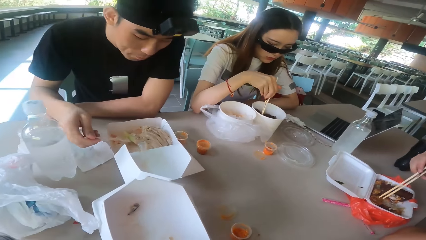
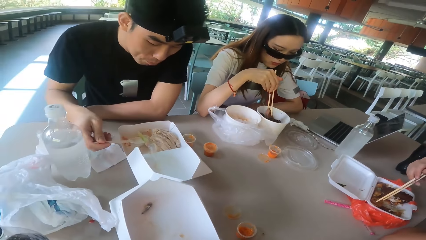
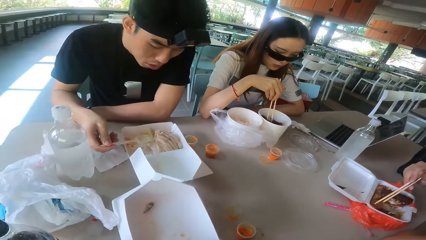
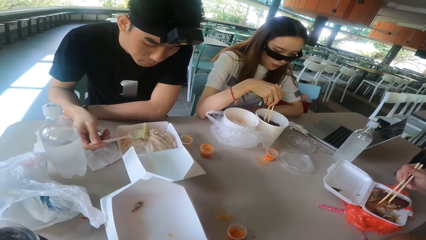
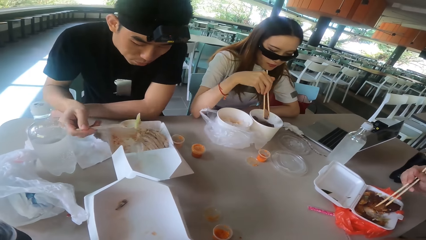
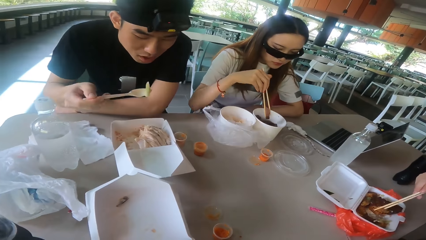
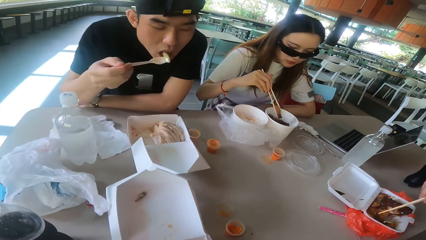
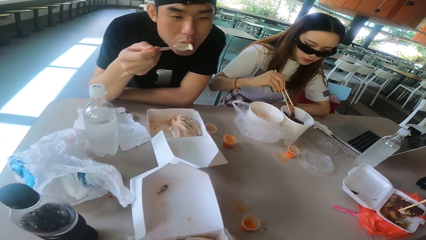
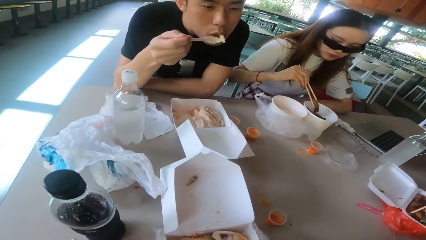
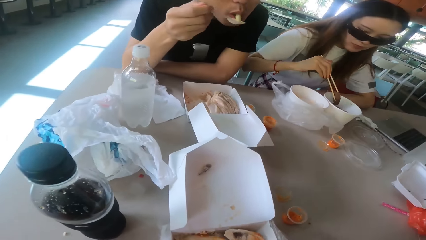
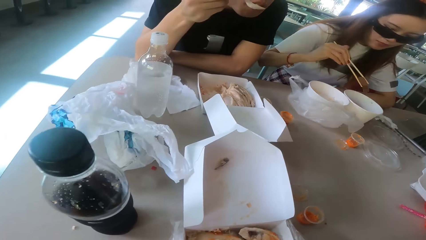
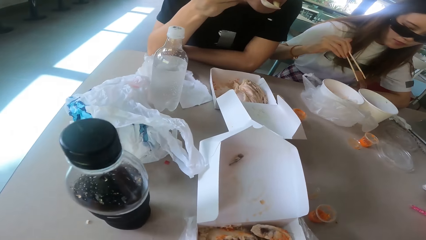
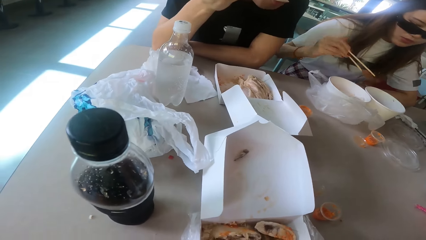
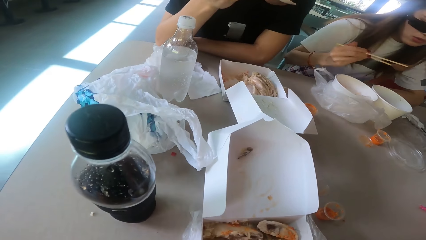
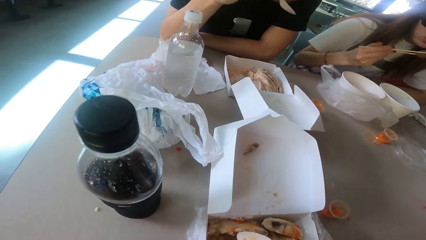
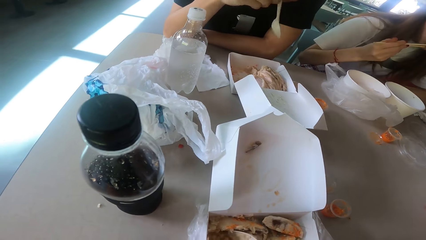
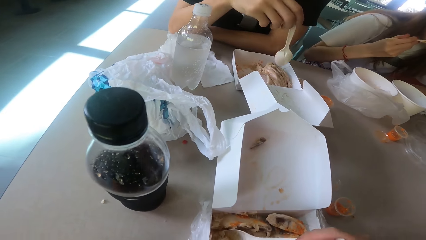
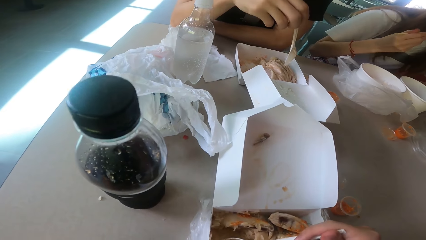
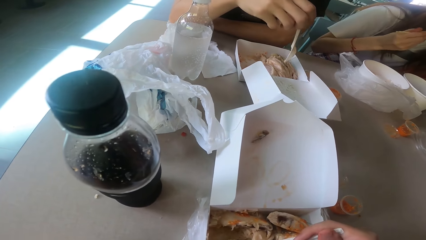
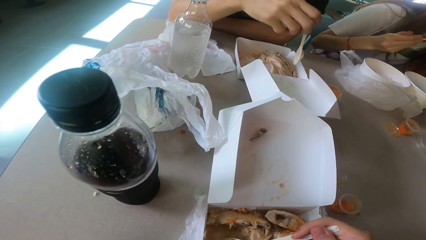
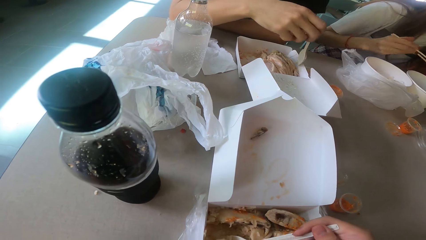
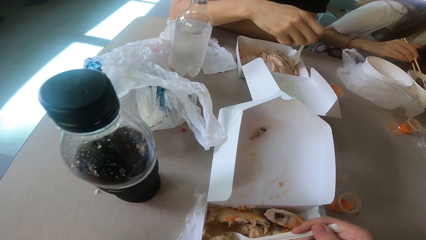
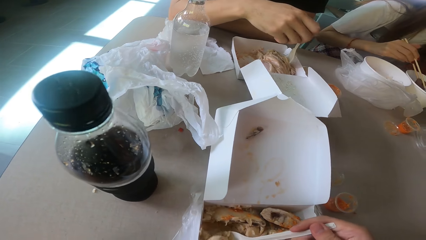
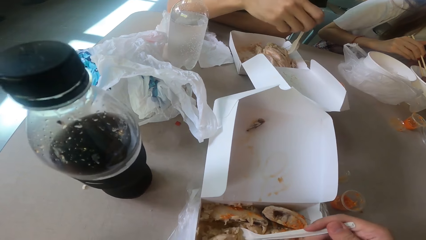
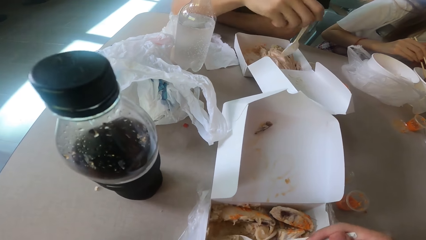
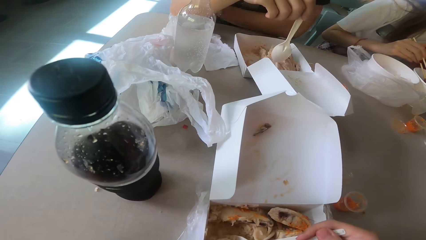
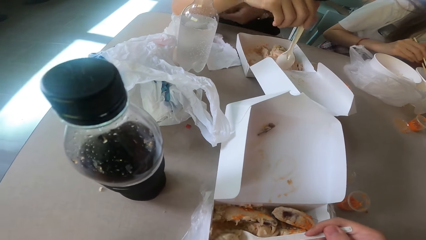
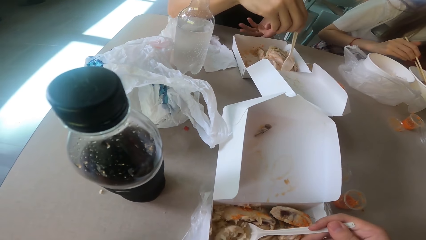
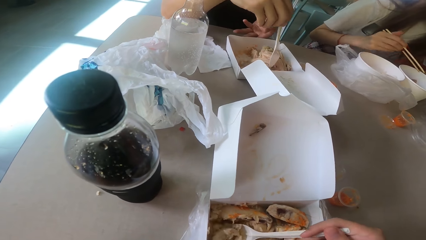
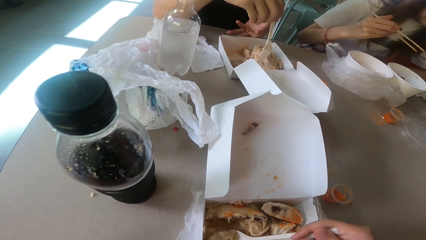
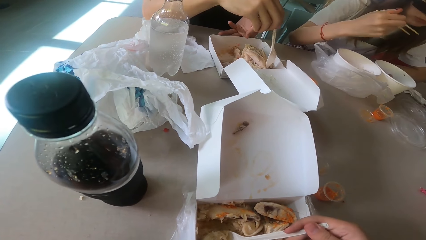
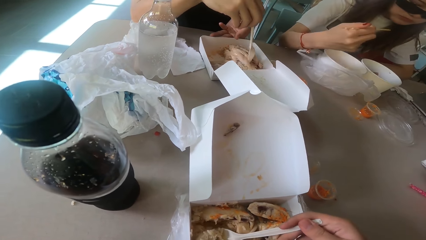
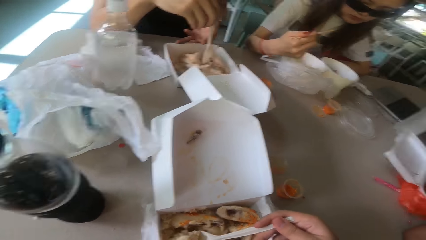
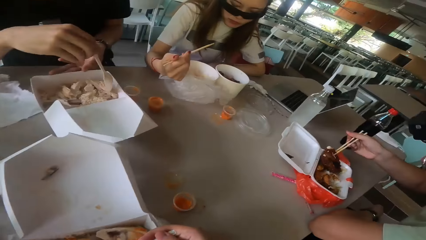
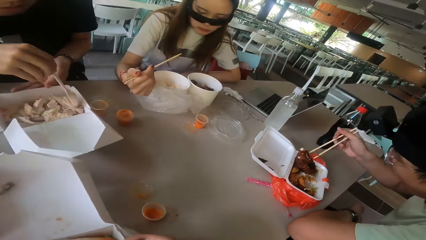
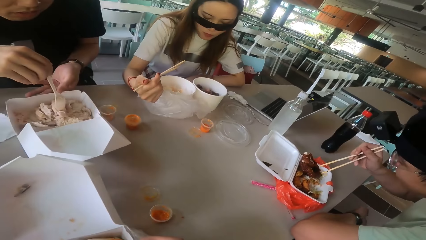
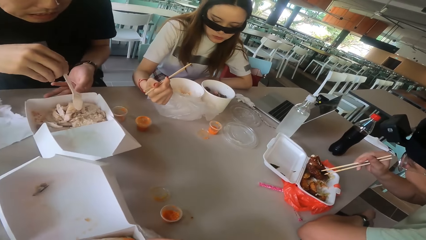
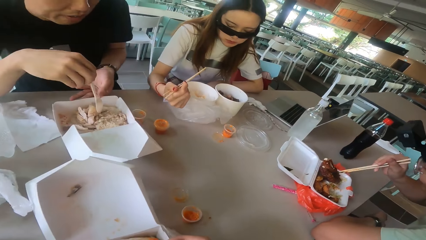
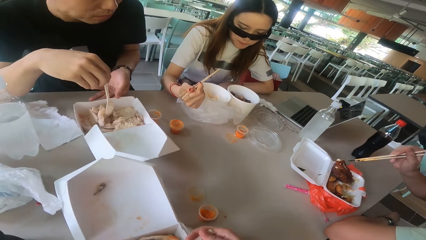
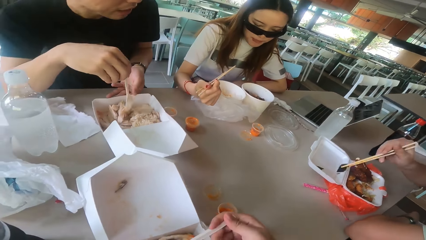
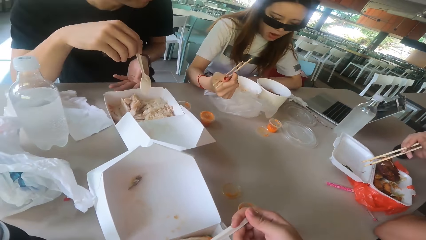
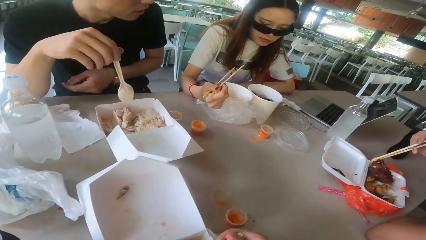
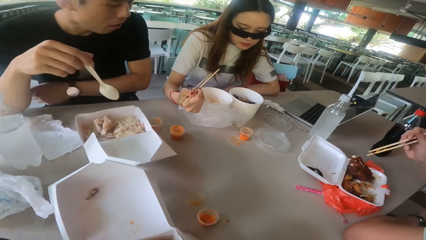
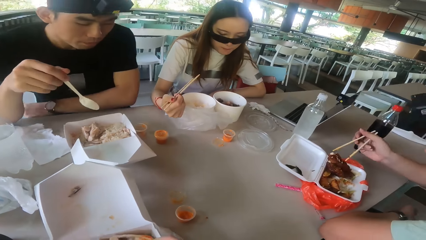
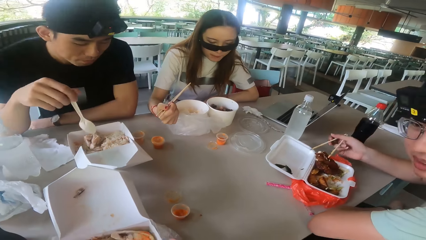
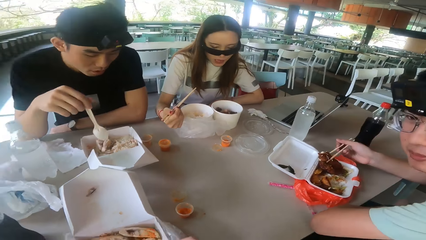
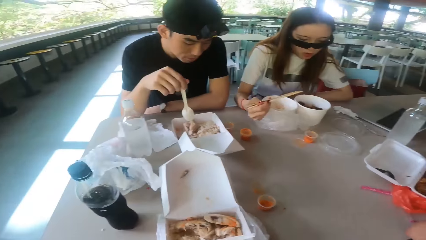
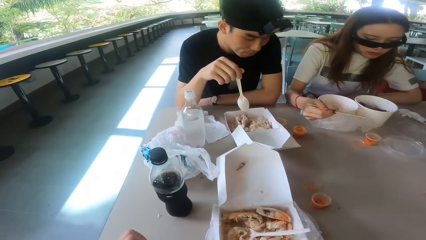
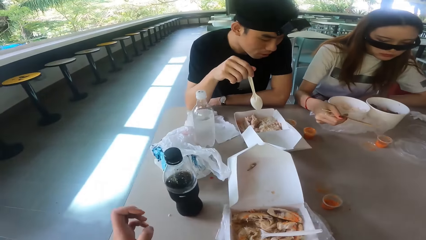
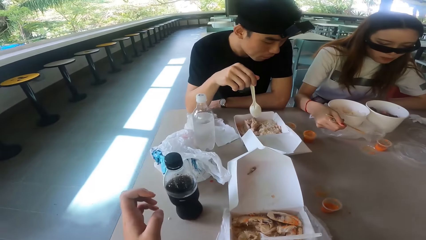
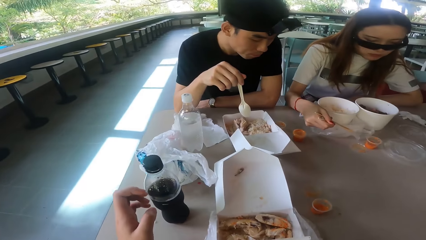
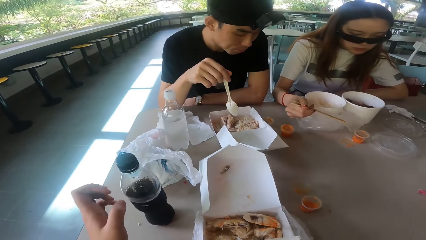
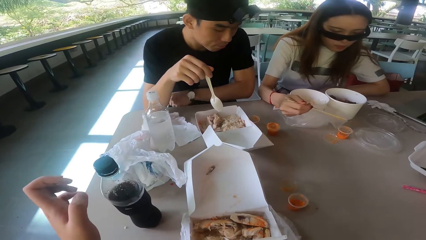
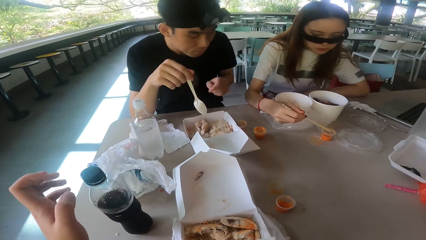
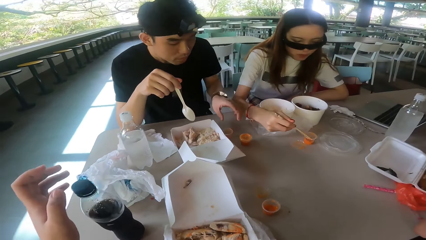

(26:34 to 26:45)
A man talks and eats the food. A woman eats the food. The man scoops the food. Another man picks the food with the chopsticks.

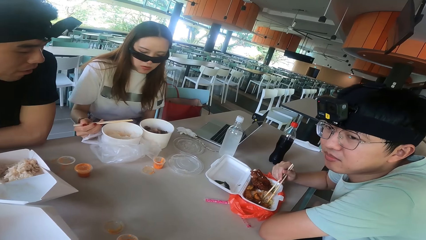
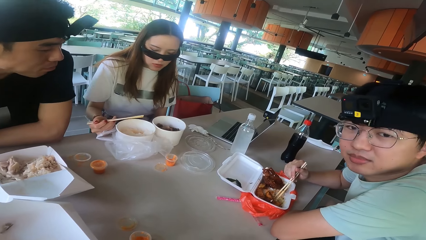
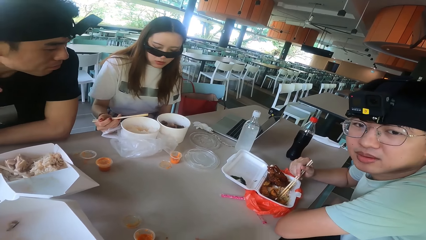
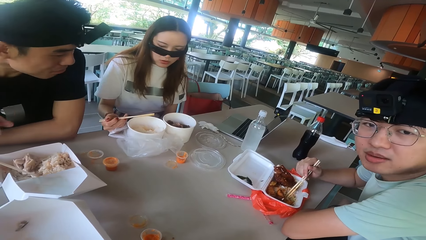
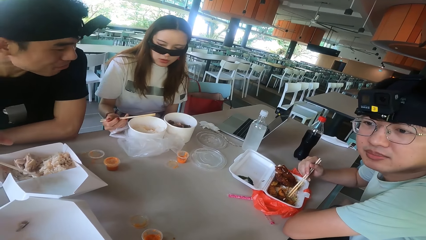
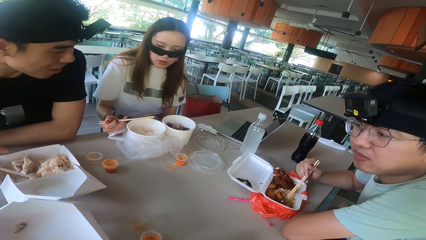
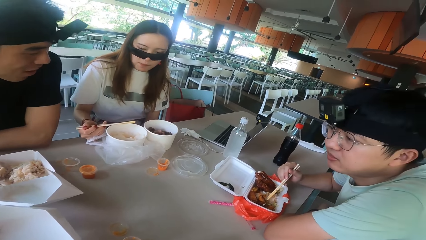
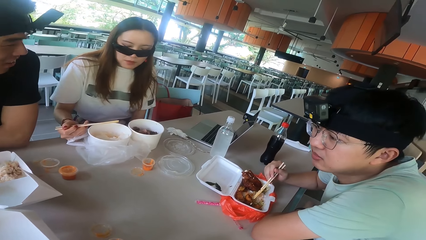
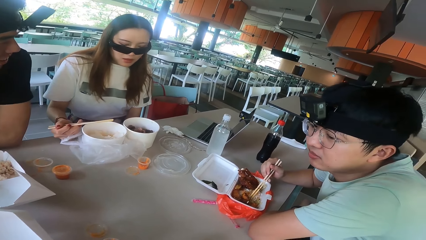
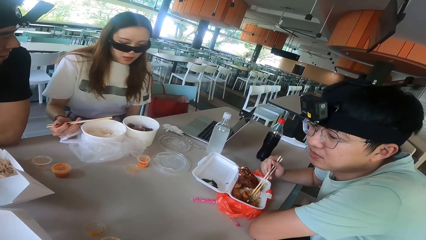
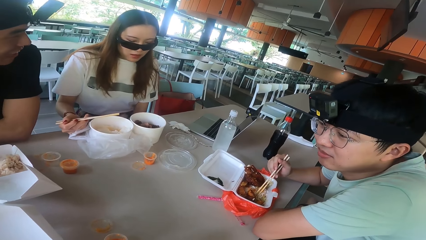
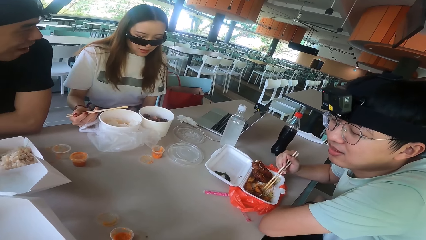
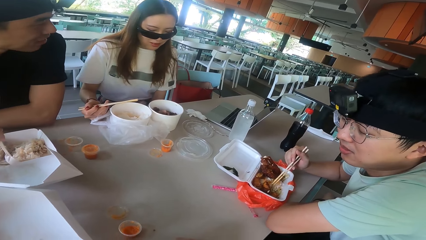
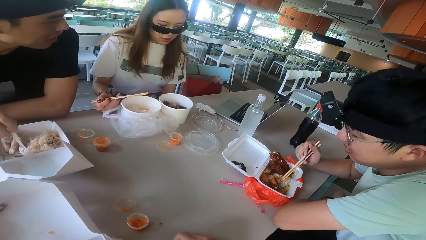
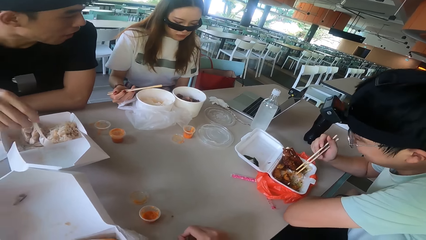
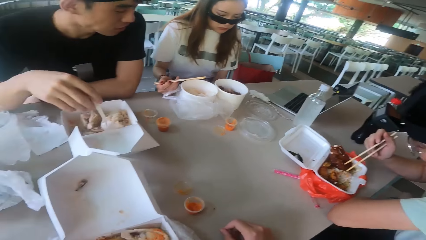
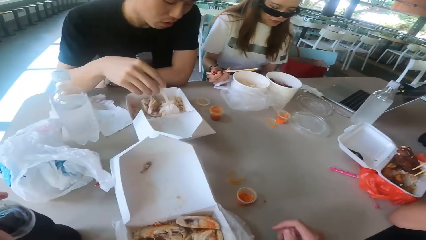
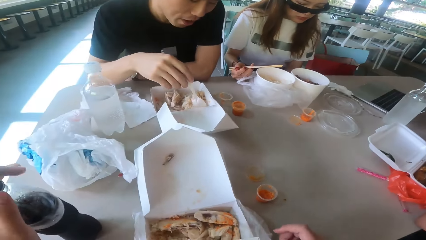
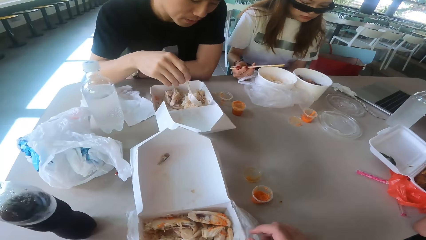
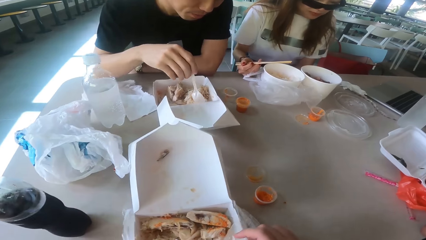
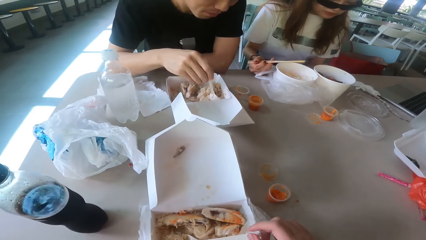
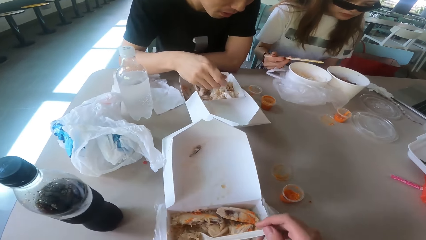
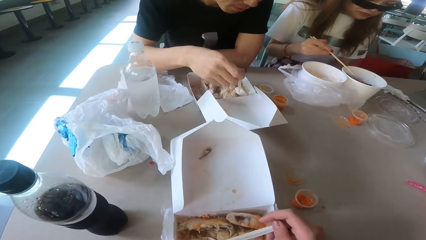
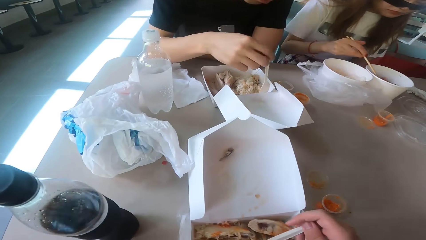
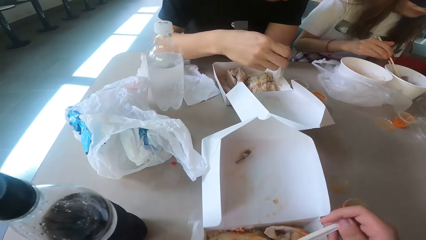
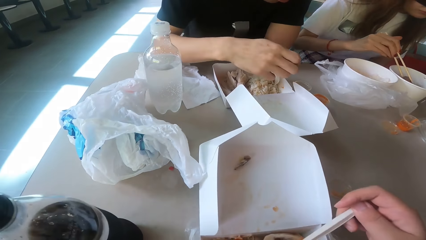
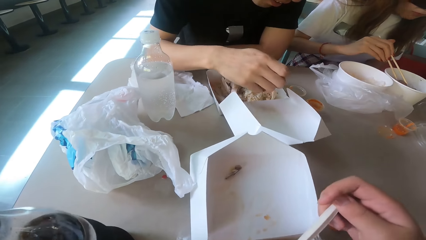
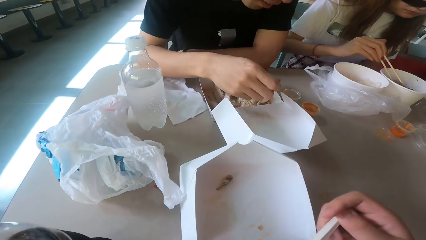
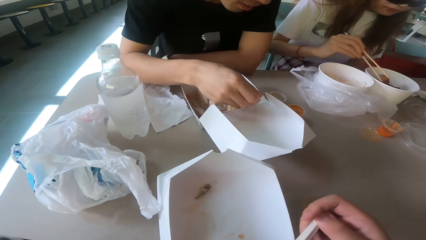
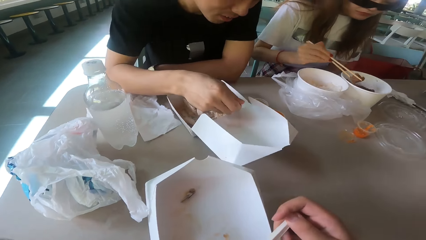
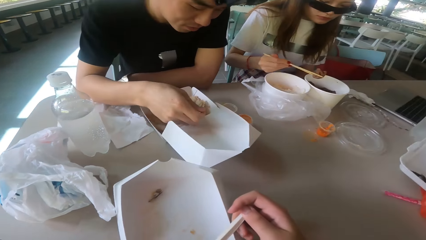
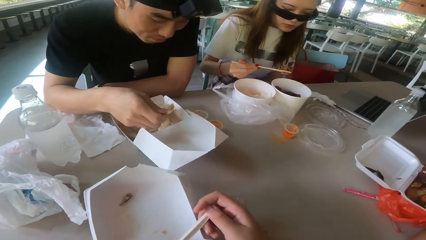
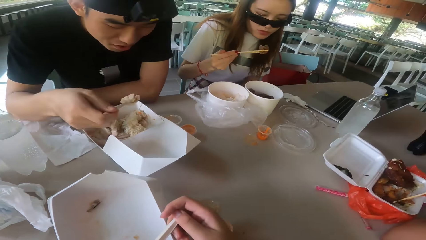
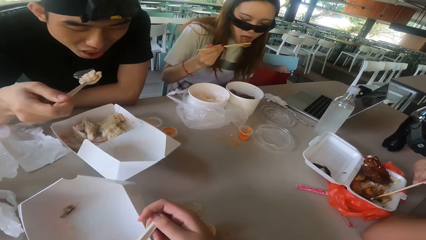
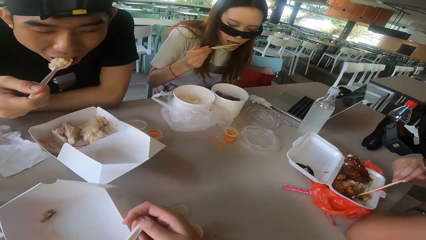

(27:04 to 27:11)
A man nods the head. Another man talks. The first man scoops the food. The camera wearer scoops the food.
